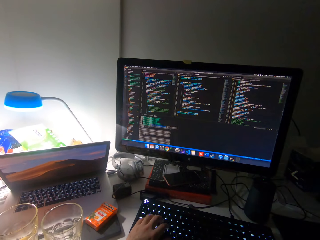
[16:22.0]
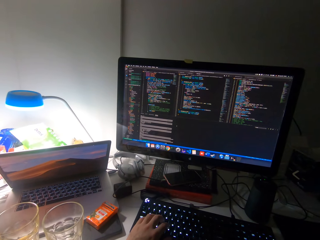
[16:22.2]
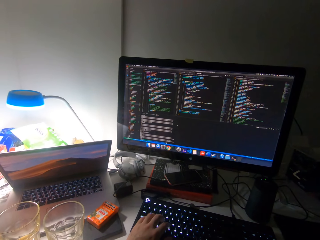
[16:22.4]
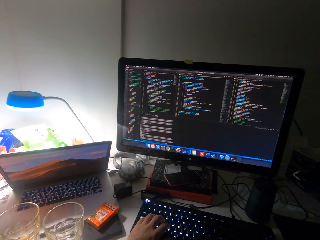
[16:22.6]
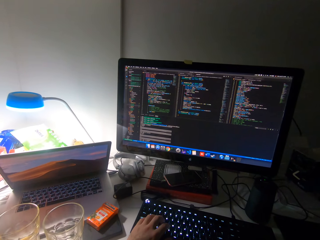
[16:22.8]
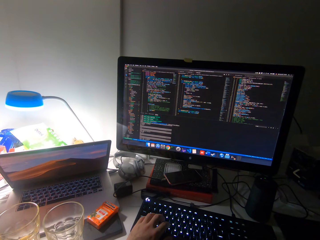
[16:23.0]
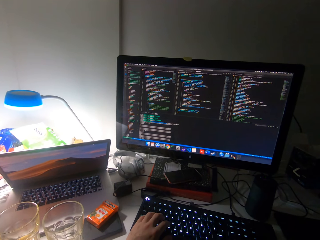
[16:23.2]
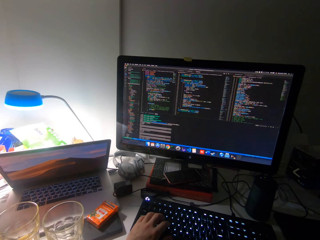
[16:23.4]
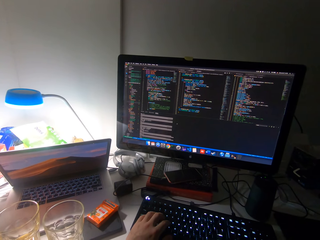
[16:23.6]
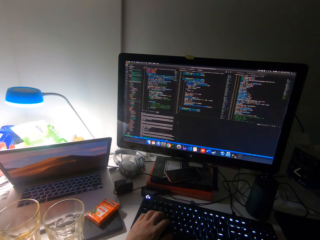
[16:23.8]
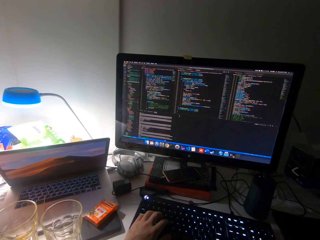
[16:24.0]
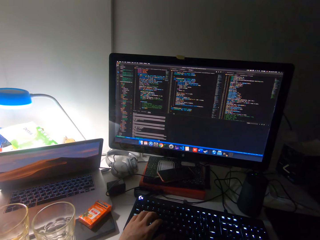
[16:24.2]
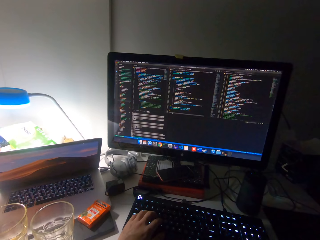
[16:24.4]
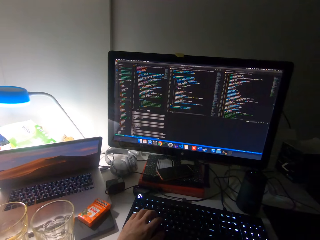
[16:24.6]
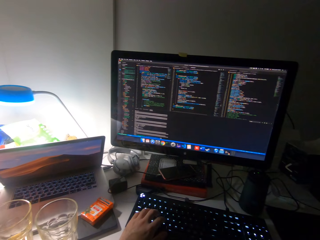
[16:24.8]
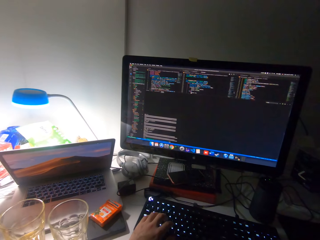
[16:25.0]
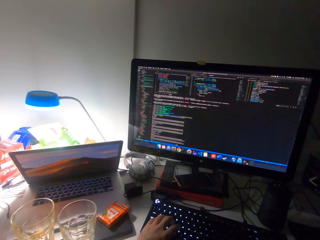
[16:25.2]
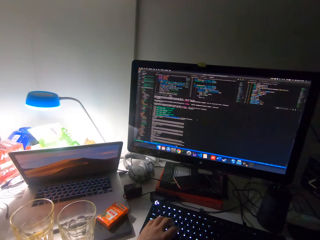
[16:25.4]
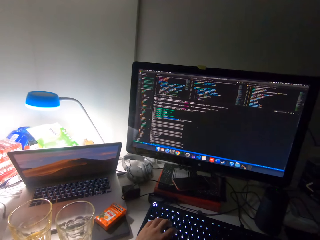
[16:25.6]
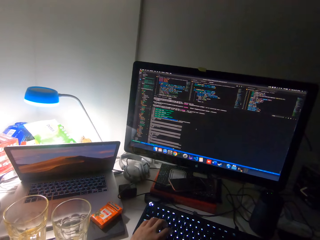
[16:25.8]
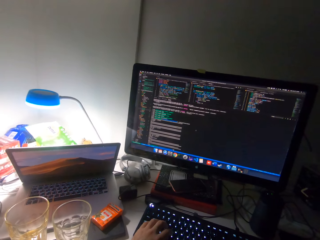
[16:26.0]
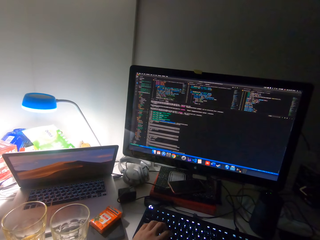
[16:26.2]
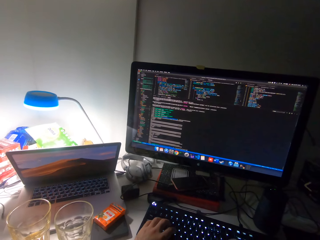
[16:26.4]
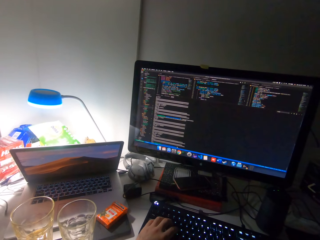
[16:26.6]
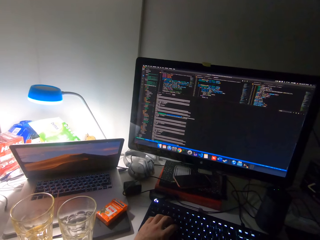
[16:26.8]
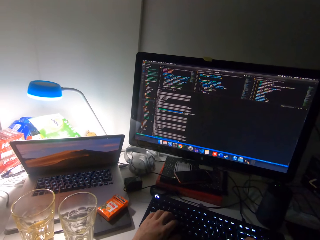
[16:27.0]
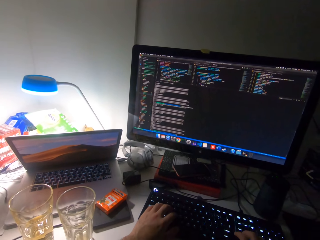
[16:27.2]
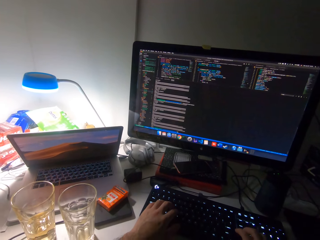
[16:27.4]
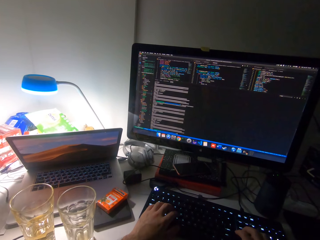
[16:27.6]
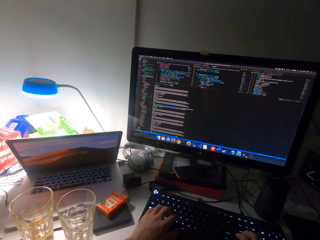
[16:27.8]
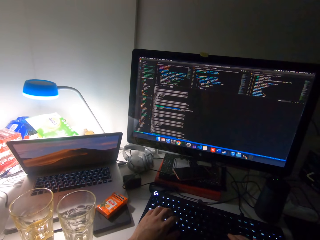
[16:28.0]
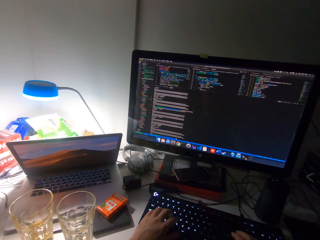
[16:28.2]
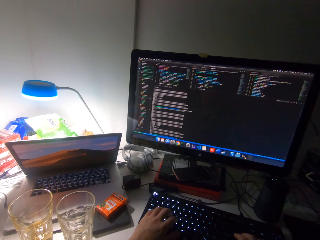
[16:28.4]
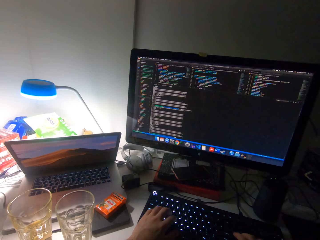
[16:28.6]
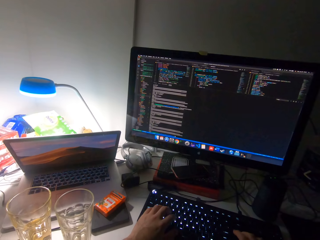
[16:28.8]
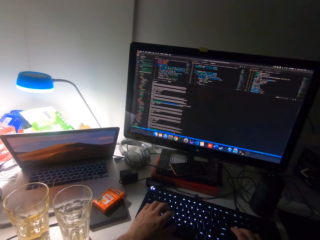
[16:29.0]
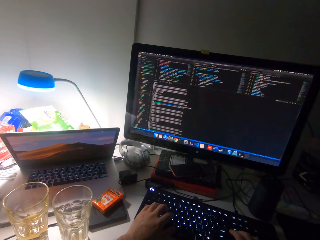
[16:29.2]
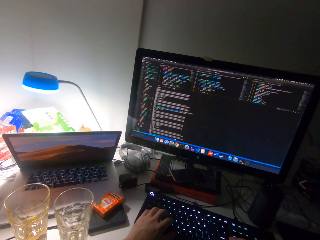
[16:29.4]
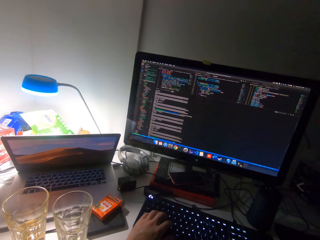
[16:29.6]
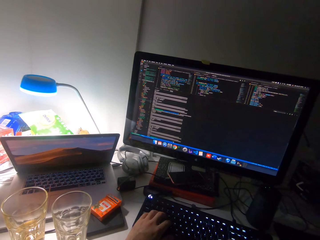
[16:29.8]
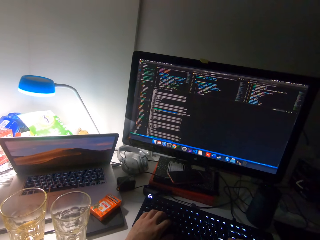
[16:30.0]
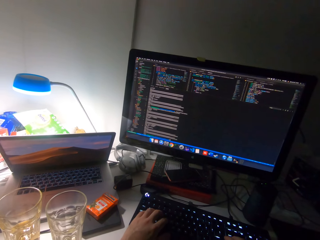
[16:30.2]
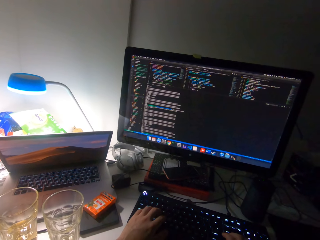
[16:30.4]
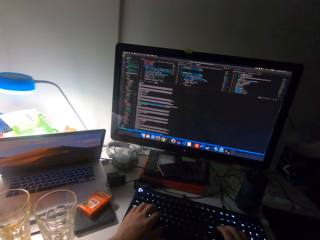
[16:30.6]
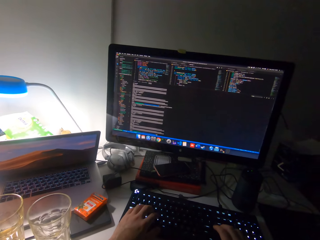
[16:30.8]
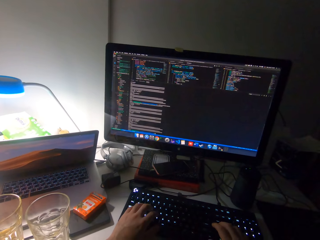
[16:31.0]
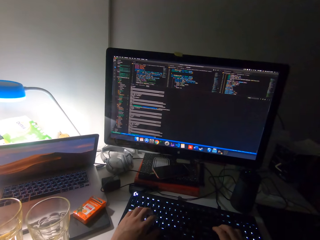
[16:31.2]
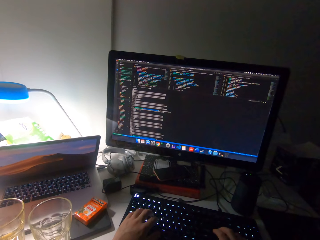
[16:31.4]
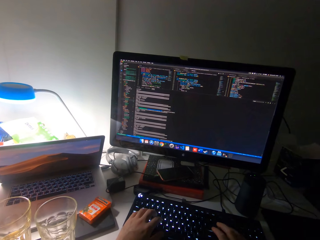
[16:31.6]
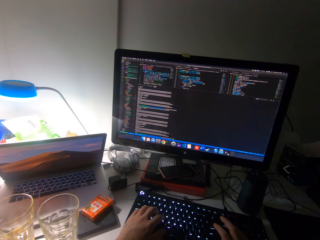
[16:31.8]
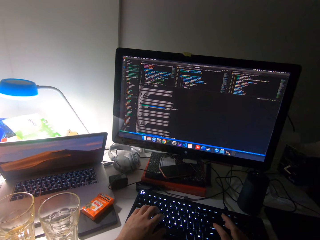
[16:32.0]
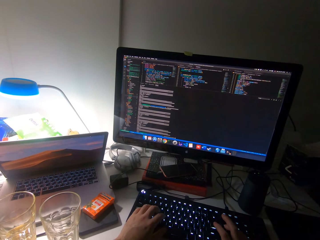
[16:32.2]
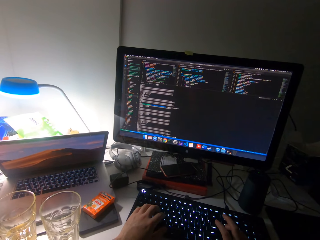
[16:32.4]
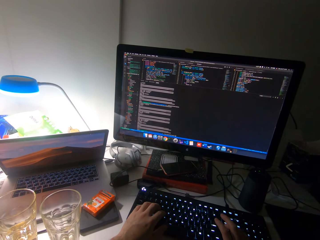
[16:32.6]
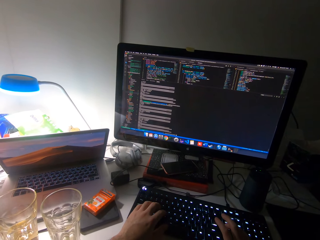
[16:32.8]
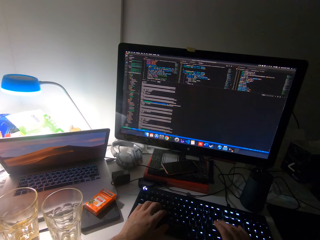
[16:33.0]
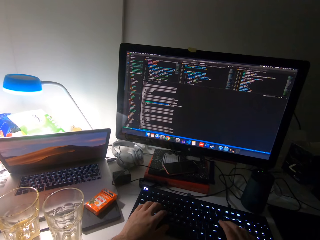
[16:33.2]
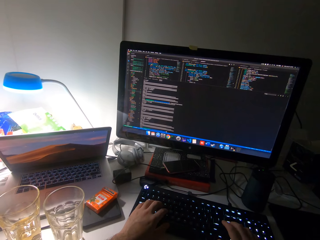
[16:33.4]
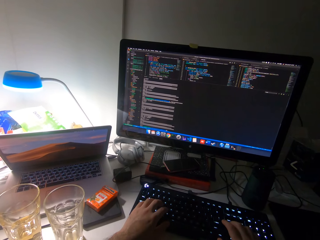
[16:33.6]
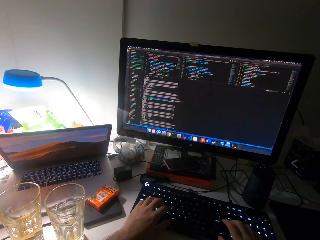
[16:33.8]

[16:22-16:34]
The camera wearer scrolls the mouse. They type on a keyboard.

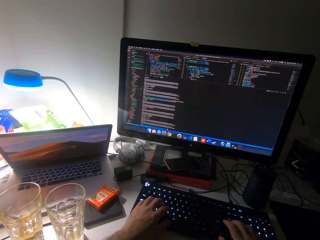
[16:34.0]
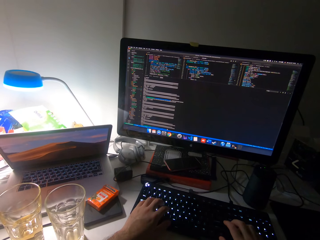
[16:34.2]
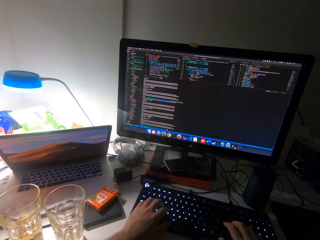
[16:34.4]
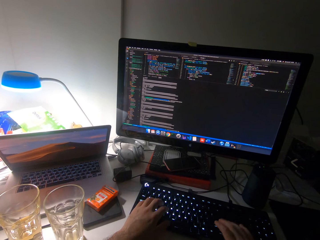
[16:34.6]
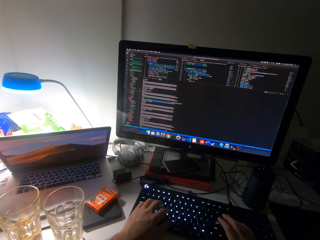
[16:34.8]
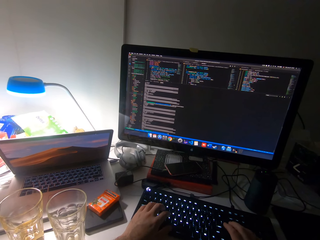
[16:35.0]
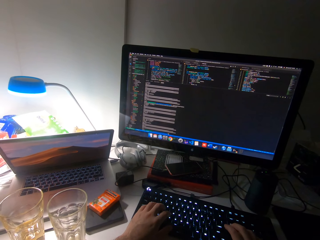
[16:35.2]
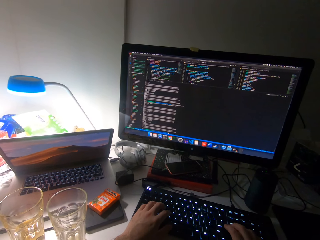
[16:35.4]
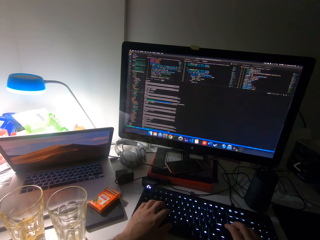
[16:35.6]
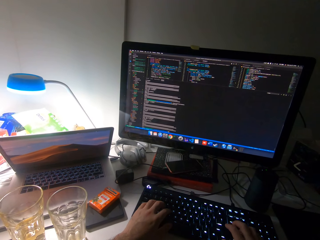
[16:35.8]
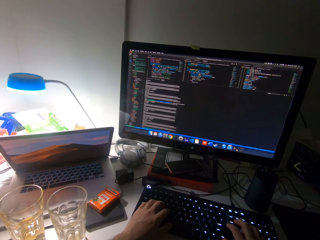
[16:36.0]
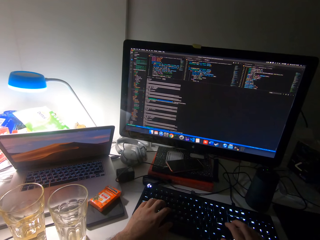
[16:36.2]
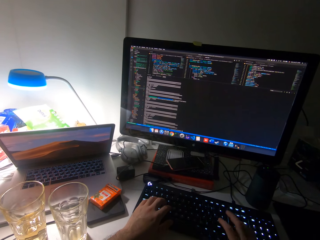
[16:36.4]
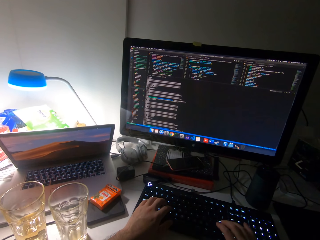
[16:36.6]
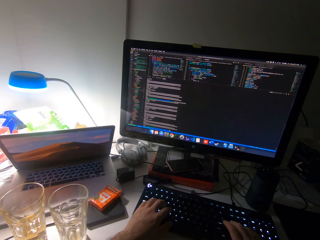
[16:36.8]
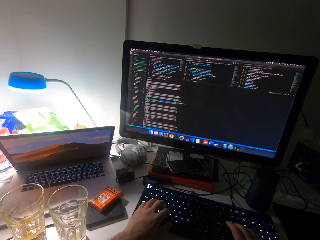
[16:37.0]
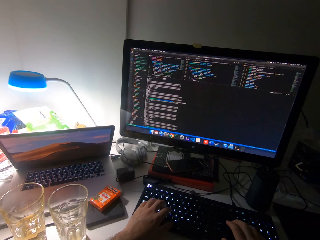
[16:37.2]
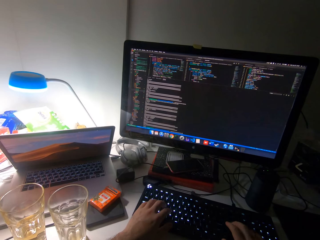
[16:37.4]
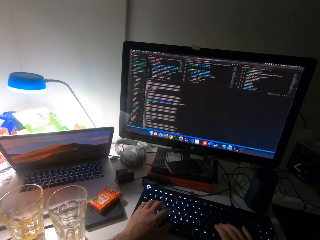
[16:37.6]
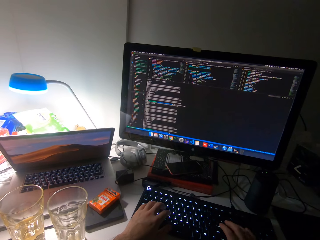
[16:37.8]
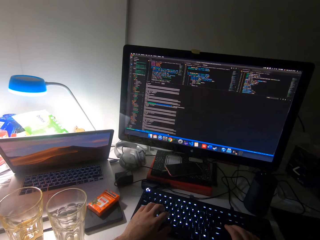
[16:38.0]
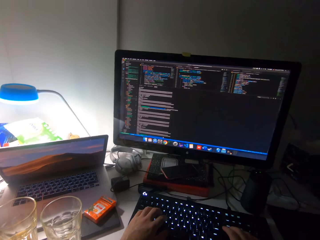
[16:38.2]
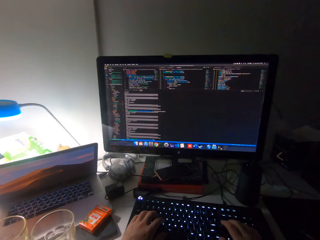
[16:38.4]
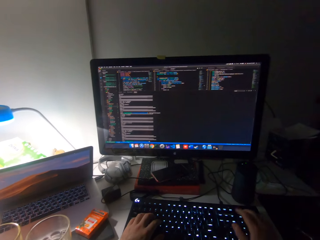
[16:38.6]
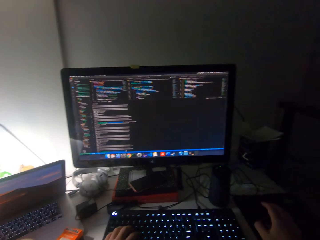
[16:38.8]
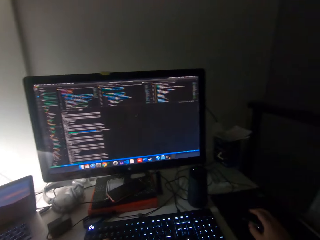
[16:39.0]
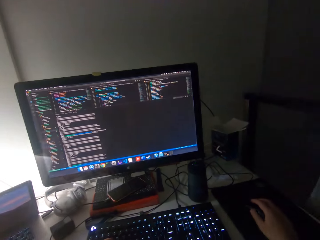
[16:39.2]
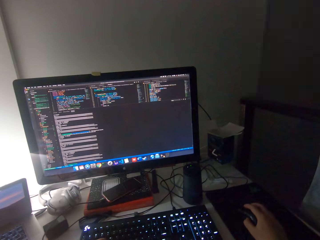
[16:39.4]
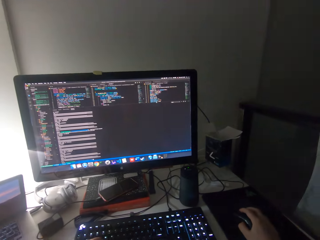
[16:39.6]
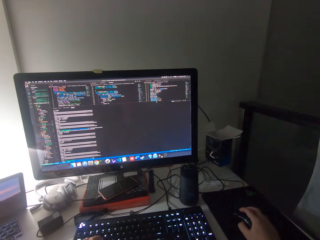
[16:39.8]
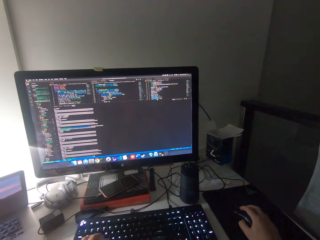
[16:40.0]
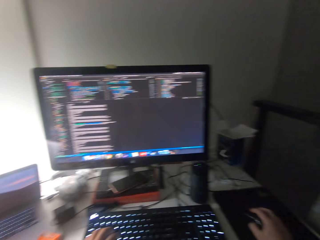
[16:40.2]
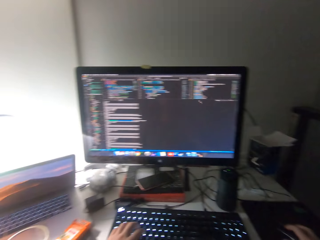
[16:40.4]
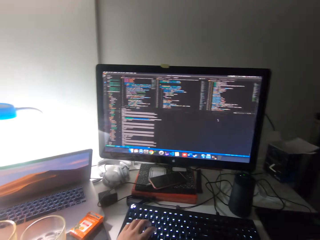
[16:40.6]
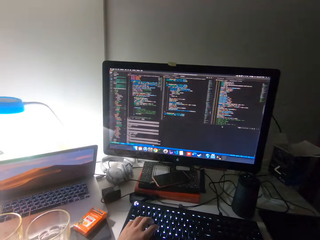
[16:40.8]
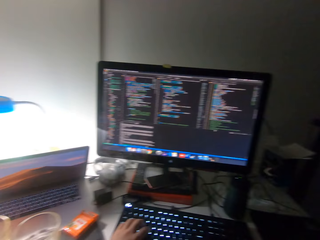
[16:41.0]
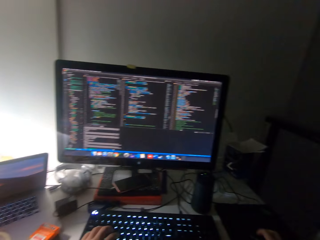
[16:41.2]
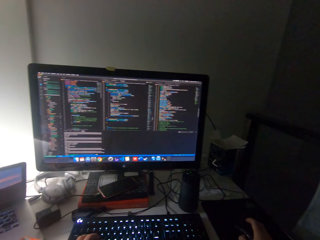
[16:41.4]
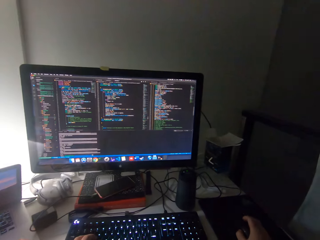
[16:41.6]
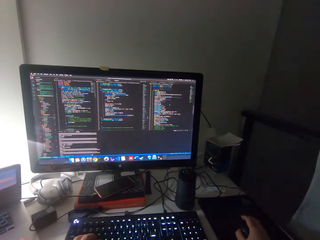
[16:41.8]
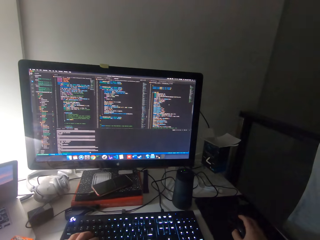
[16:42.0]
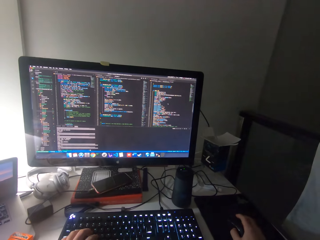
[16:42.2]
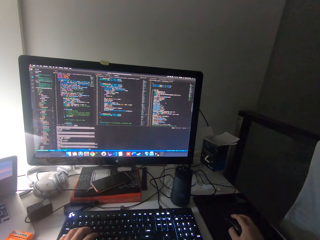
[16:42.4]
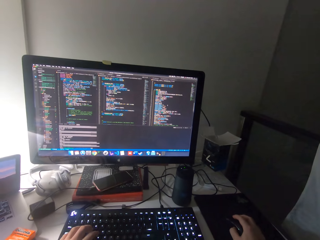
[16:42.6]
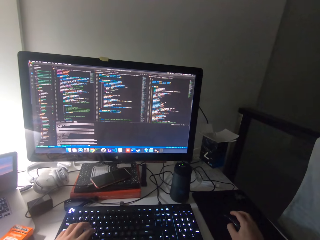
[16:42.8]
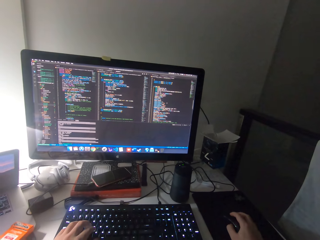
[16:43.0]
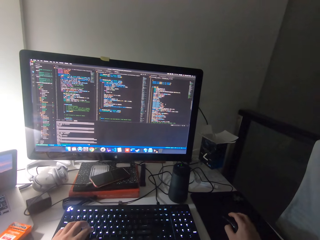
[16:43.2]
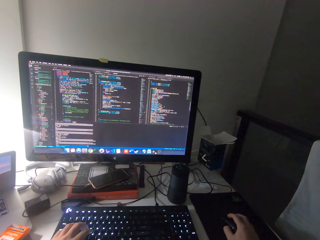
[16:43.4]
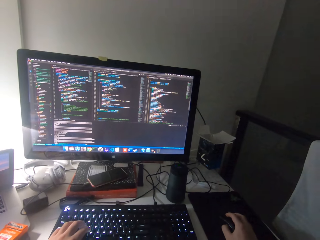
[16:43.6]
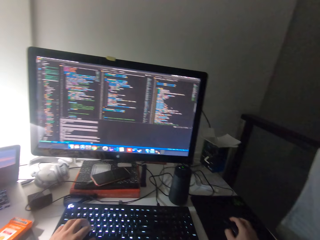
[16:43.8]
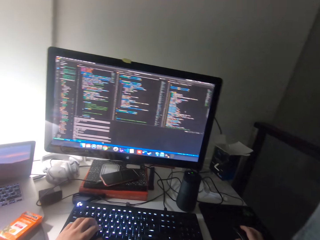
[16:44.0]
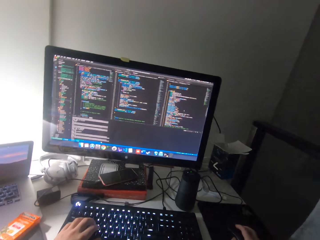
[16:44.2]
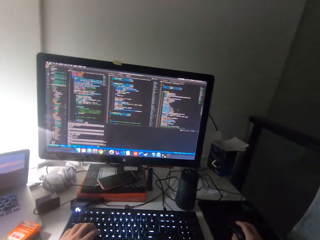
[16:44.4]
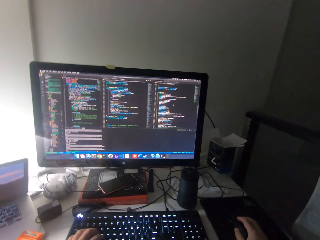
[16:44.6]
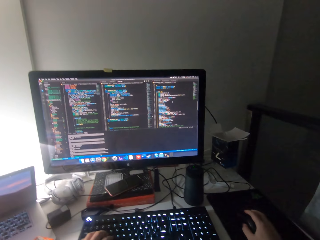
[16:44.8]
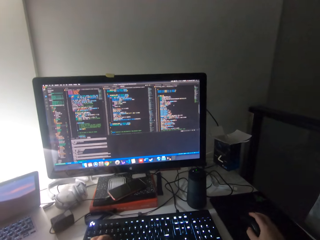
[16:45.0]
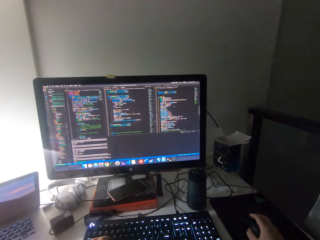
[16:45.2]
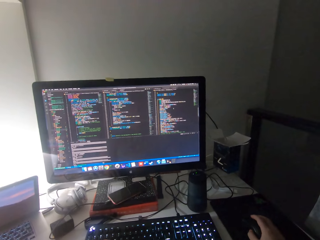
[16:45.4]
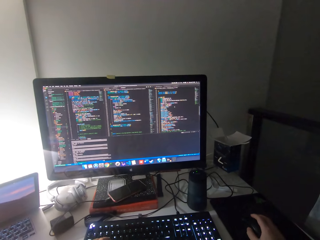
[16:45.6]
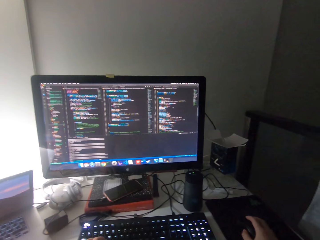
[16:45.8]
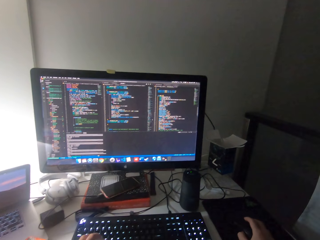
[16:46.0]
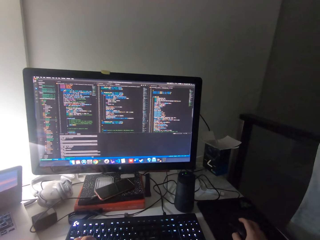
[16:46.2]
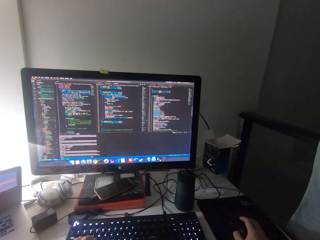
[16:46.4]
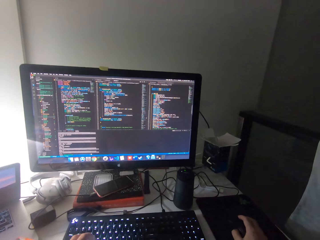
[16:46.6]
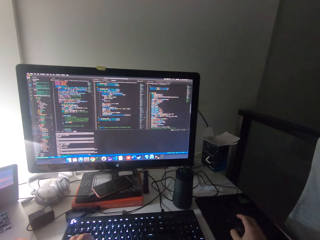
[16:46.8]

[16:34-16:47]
The camera wearer moves his head. He operates a mouse with his left hand. He scrolls the mouse.
